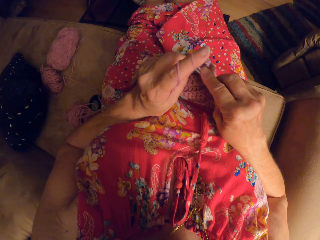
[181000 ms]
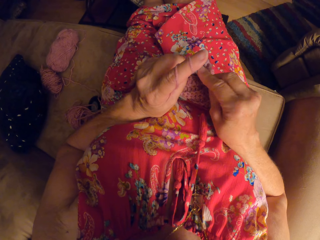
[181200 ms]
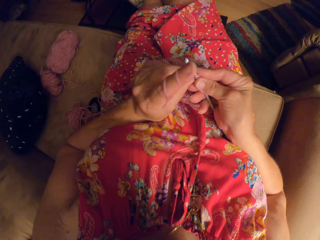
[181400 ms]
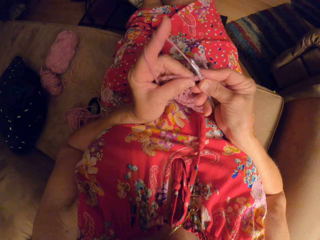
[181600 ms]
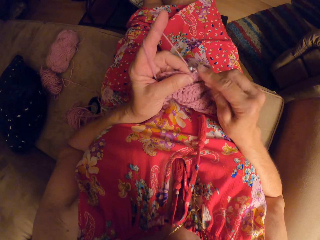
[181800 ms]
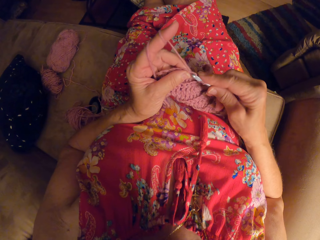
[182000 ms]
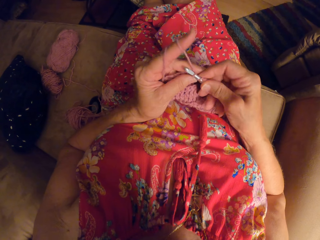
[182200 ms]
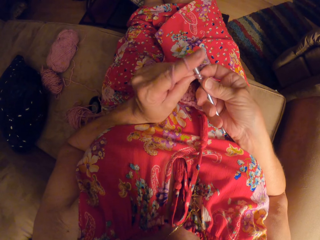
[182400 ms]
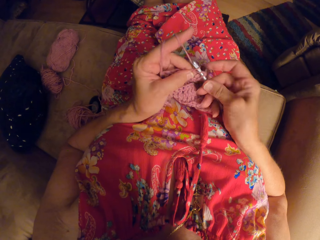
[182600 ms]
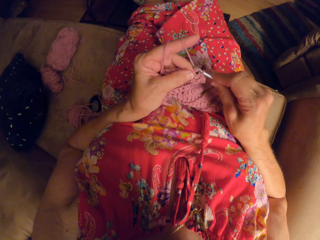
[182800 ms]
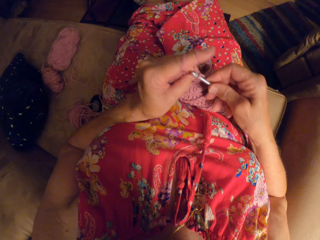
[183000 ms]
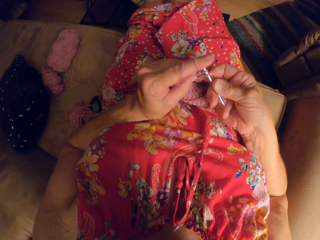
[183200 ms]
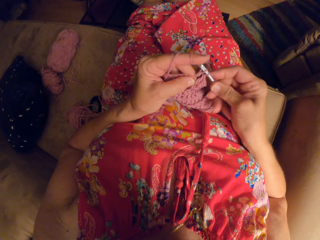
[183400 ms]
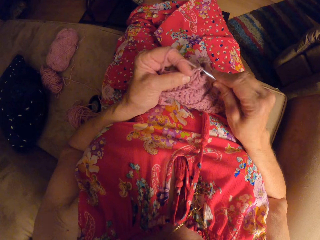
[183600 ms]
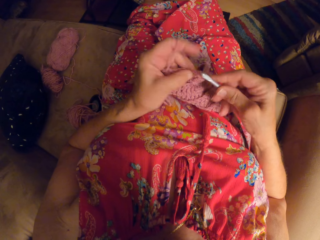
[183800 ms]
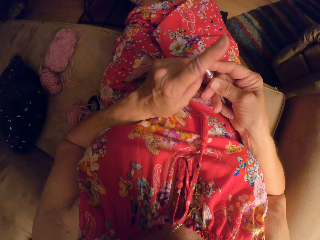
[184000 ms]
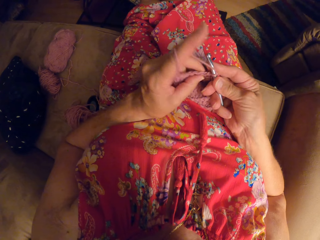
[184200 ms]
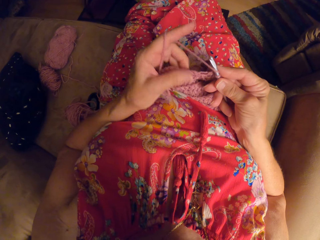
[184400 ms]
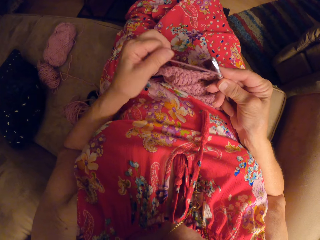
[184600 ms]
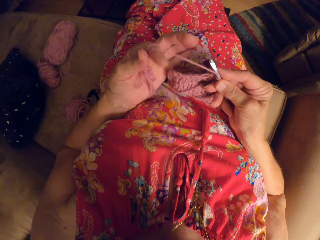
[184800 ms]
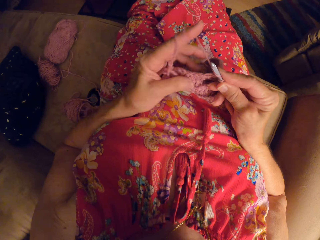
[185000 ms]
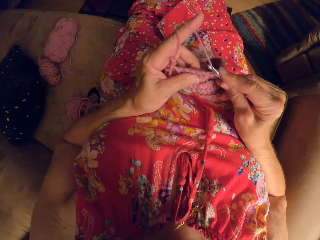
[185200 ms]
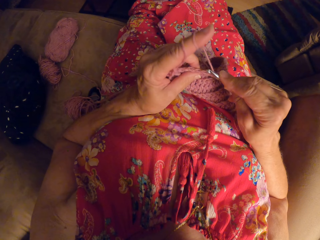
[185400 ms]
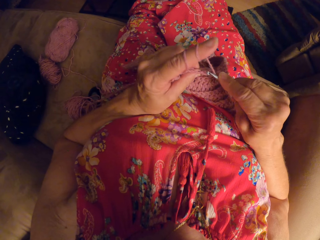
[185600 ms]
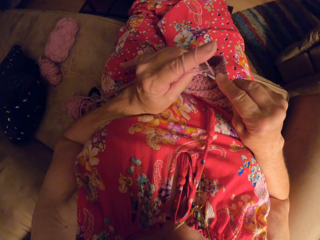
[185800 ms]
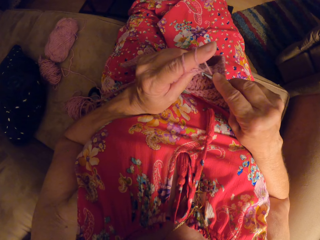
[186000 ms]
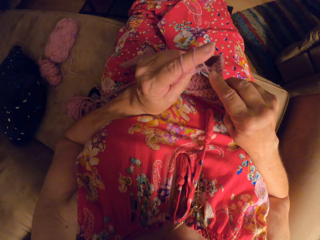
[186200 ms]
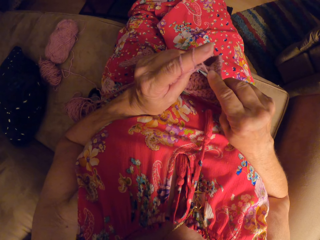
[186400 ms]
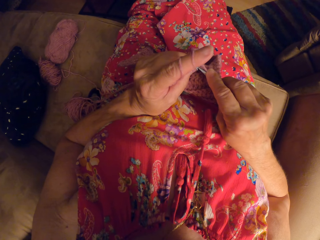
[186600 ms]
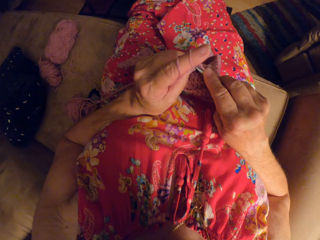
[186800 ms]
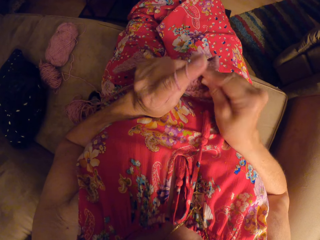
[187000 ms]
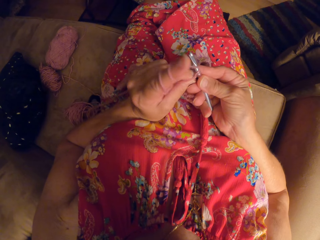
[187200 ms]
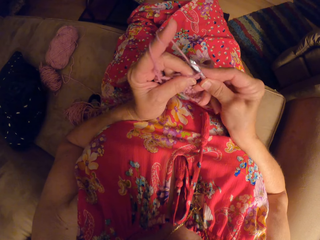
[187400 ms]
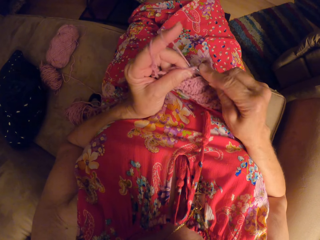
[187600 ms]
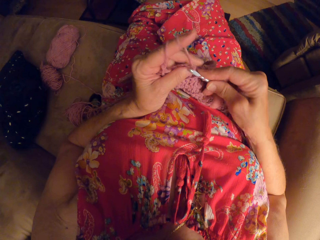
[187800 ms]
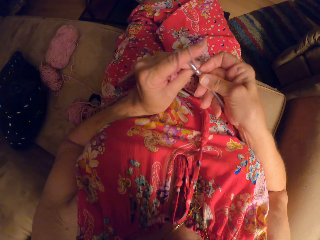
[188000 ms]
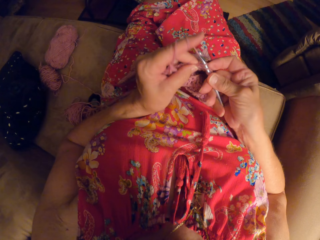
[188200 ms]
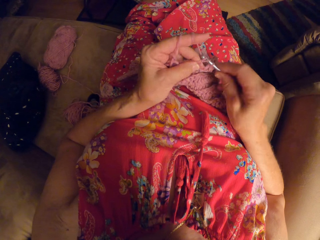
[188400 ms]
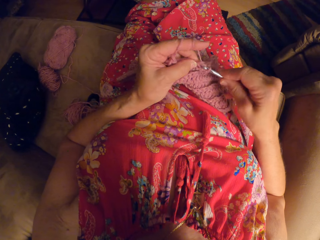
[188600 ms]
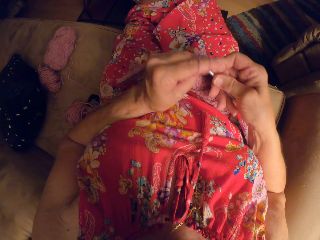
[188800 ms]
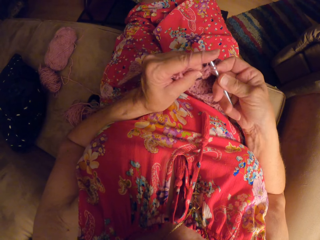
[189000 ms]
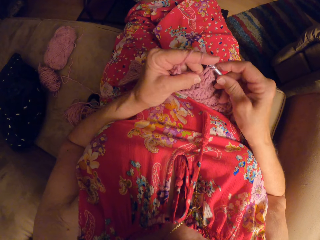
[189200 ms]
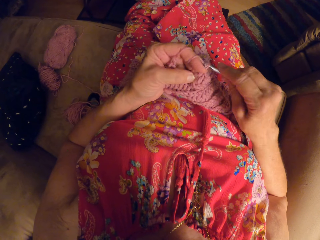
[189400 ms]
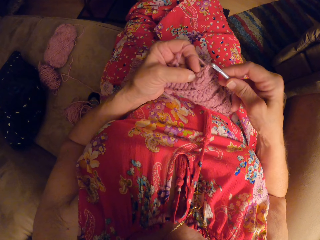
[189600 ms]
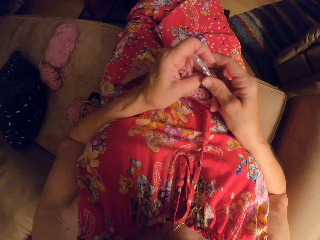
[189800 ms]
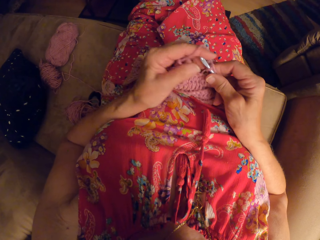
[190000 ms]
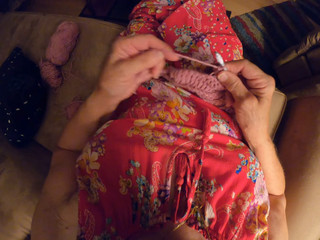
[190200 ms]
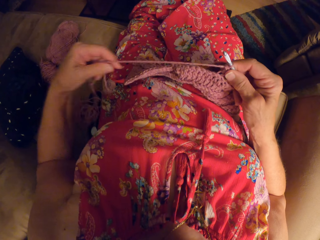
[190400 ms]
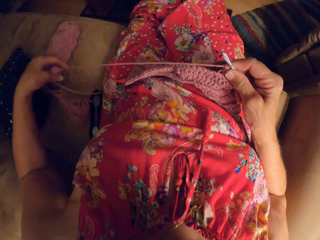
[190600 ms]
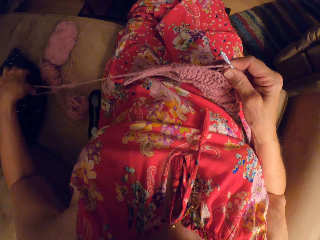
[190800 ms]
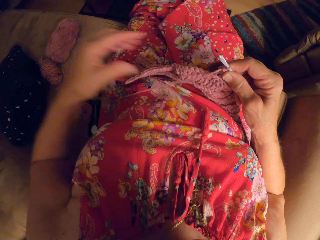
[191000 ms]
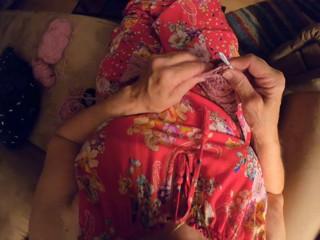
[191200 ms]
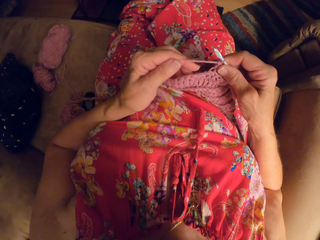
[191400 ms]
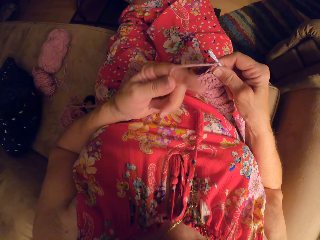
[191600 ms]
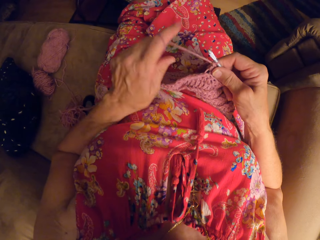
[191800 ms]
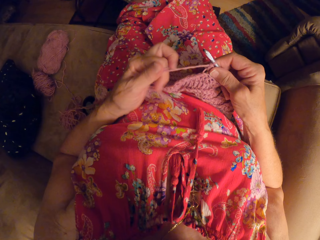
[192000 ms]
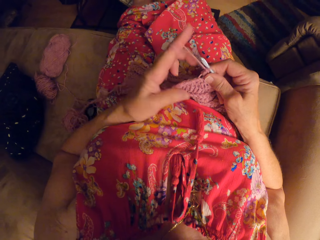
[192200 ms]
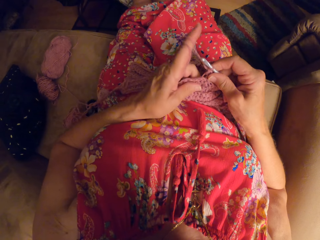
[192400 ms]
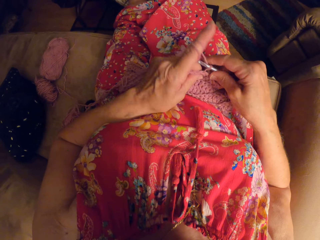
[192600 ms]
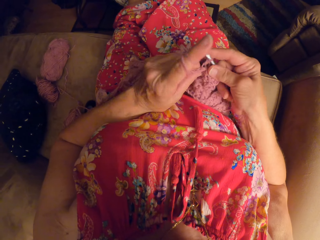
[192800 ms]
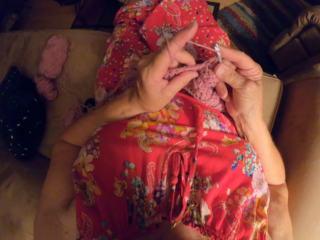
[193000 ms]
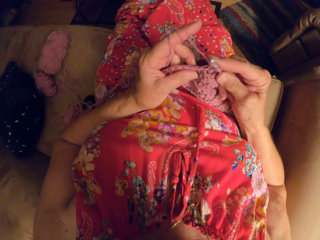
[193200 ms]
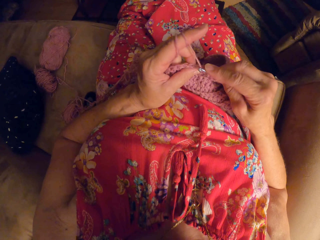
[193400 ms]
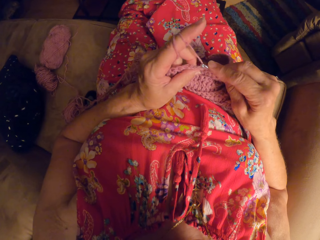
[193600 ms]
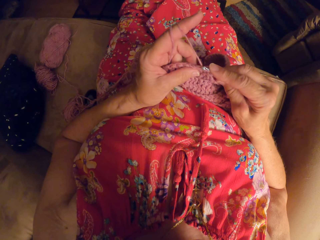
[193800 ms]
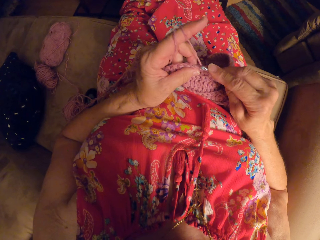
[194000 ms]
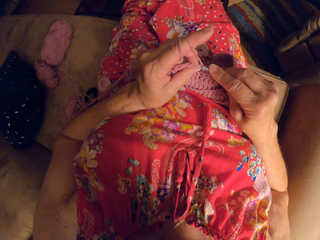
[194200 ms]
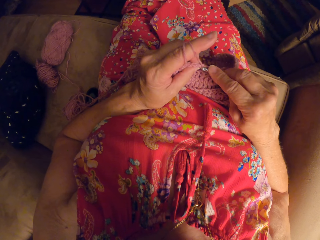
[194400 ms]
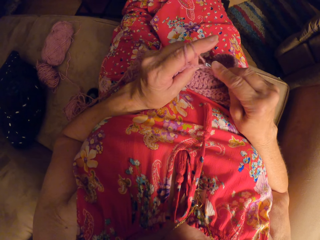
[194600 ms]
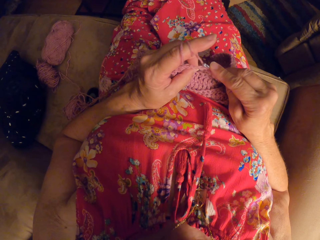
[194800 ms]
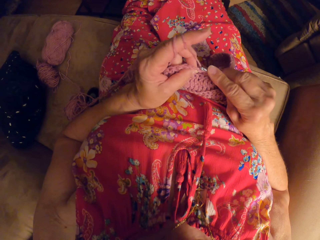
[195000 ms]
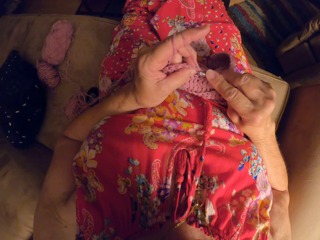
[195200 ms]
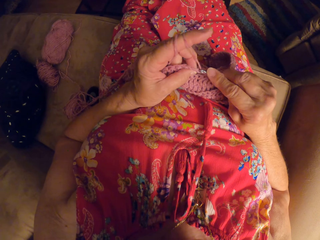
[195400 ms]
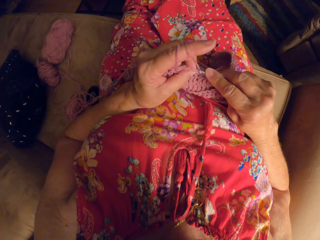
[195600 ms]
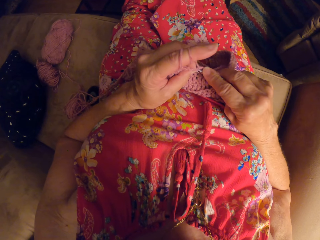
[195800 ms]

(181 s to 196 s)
The camera wearer loops the yarn round her left finger. She knits the piece of garment with the knitting pin. She stretches the yarn with her left hand. She loops the yarn round her left finger. She loops the yarn round the knitting pin. She weaves a fabric.

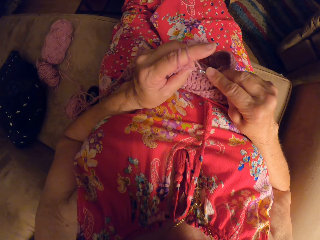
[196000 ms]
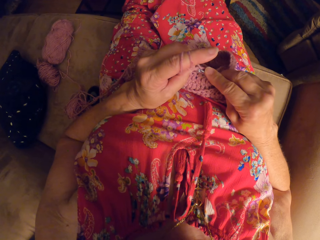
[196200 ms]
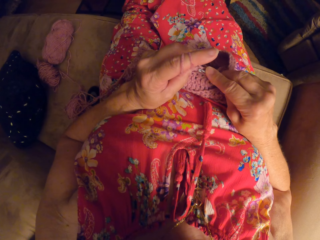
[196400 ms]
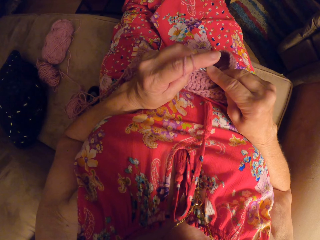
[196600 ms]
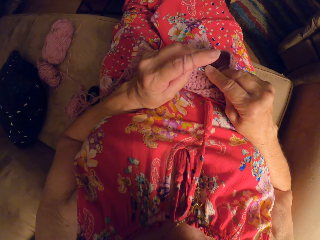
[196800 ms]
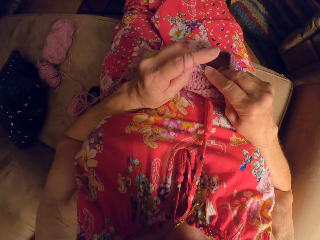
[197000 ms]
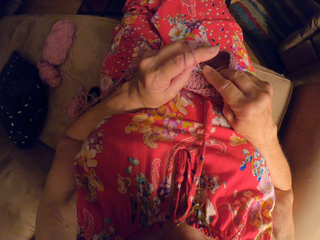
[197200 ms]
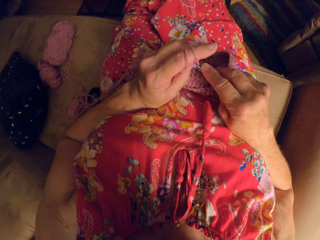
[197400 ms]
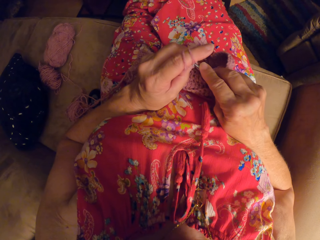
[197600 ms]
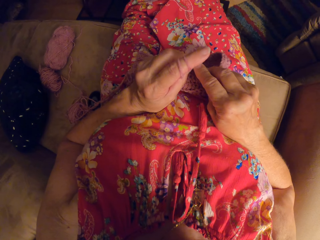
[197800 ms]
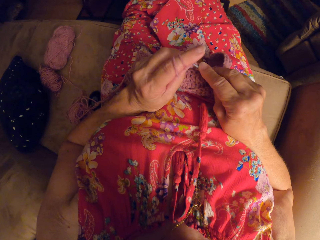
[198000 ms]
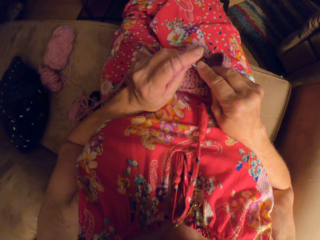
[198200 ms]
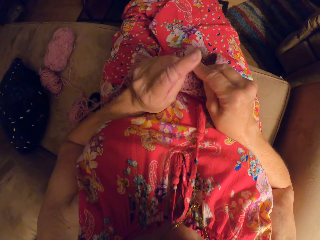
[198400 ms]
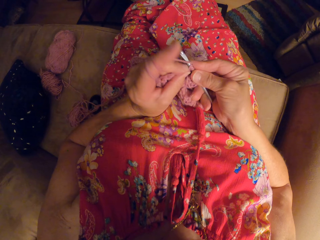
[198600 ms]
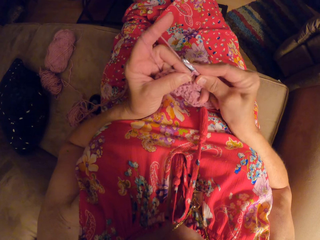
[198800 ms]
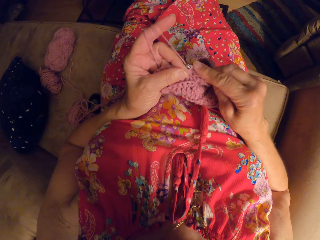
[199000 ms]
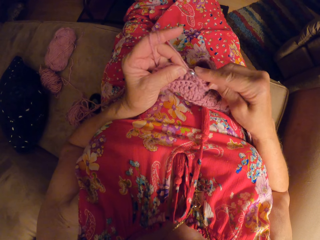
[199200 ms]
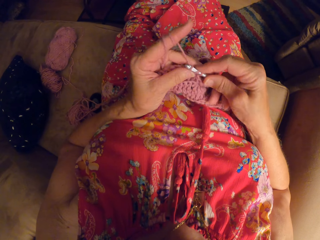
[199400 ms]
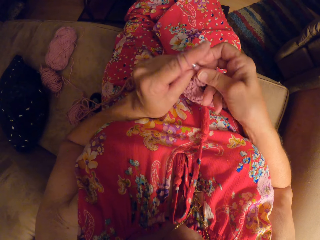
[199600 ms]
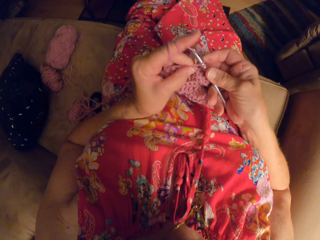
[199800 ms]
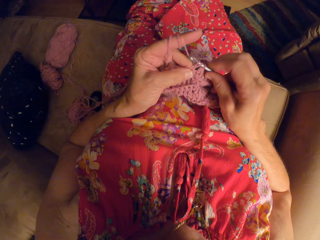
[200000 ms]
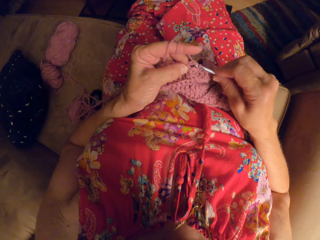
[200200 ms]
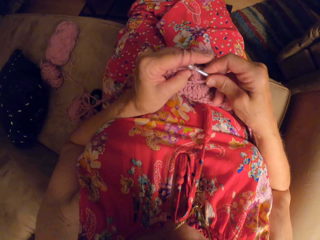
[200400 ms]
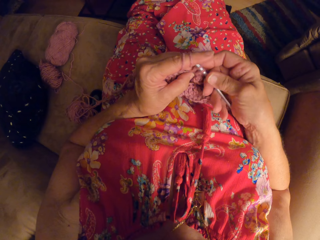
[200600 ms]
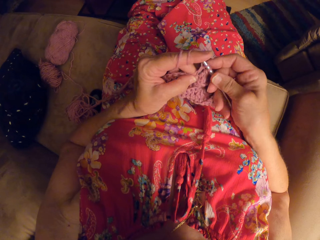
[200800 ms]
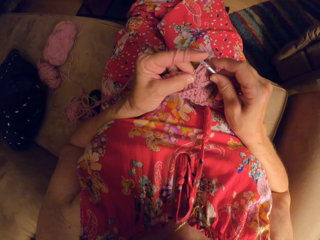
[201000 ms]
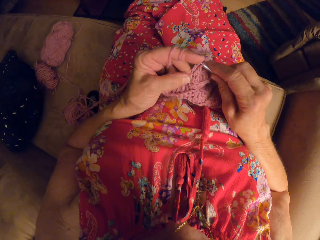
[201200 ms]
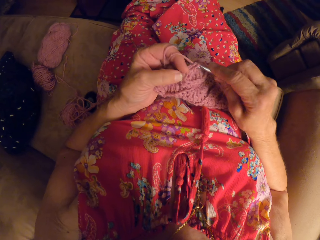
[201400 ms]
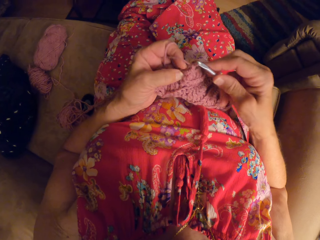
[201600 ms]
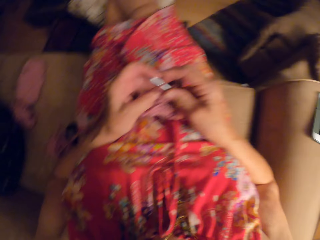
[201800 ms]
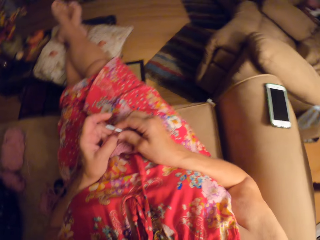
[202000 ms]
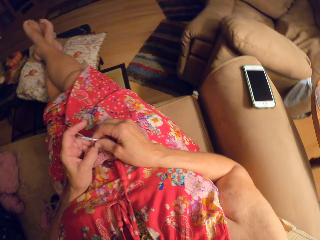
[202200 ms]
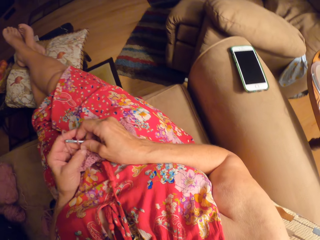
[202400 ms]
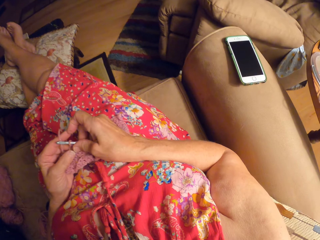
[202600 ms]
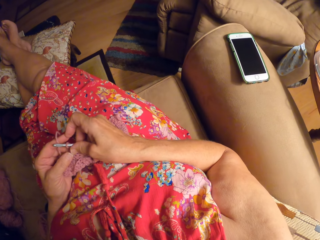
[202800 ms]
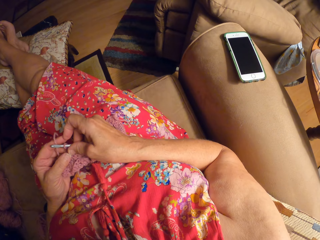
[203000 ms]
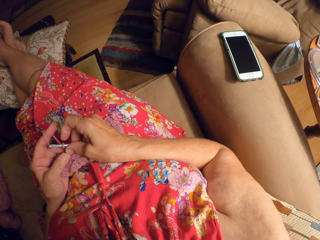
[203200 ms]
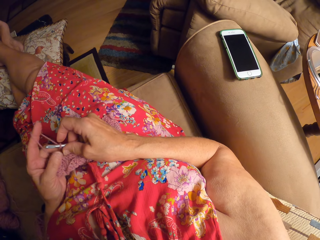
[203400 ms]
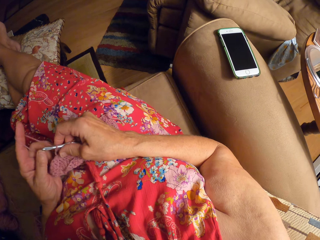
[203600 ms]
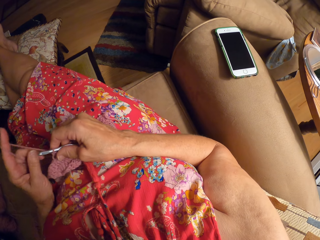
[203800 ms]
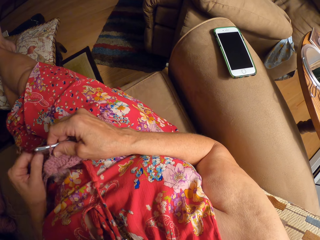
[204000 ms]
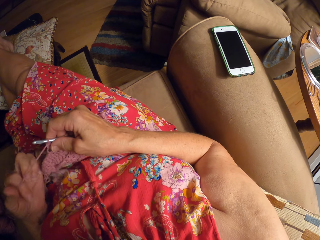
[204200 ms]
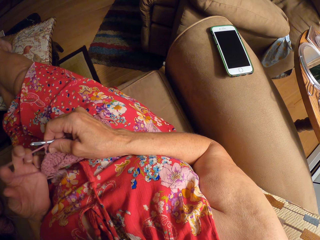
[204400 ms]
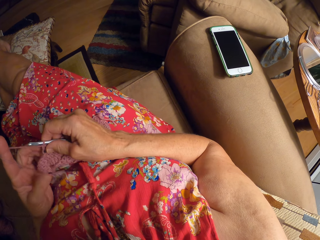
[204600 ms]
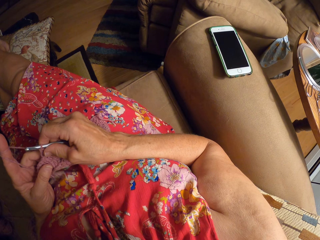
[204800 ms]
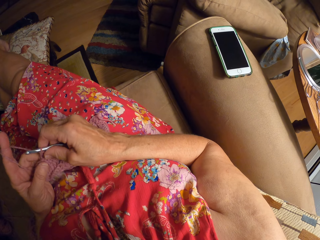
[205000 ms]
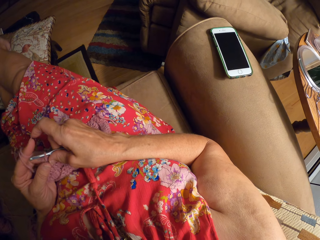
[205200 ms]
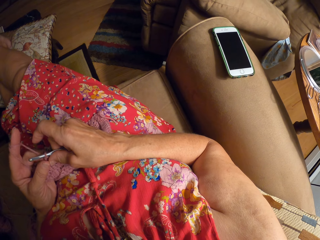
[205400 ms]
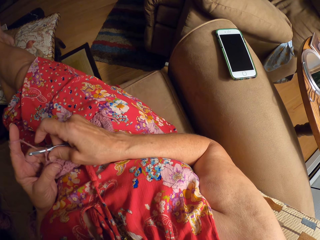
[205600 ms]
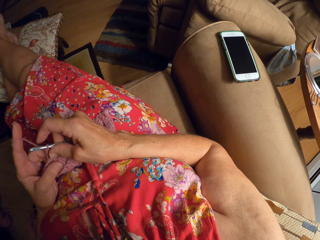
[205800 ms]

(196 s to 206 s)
The camera wearer knits the piece of garment with the knitting pin. She places the piece of garment and the knitting pin on her body. She loops the yarn round her left finger.
